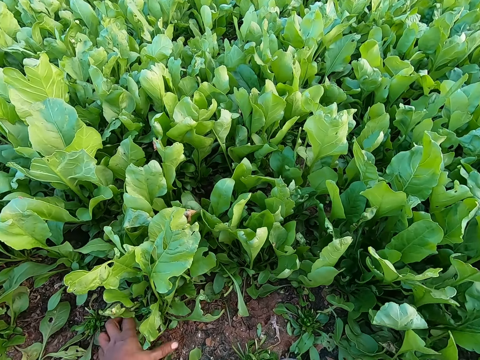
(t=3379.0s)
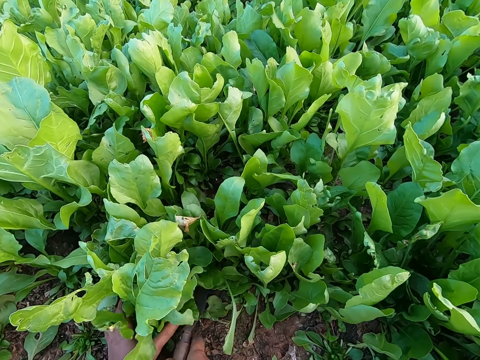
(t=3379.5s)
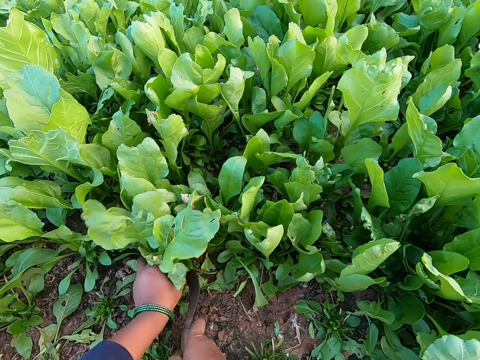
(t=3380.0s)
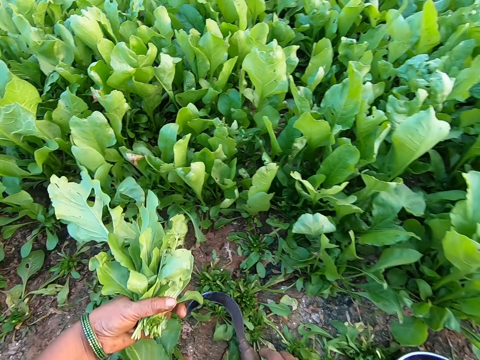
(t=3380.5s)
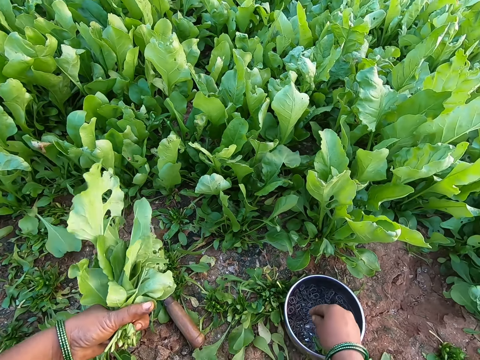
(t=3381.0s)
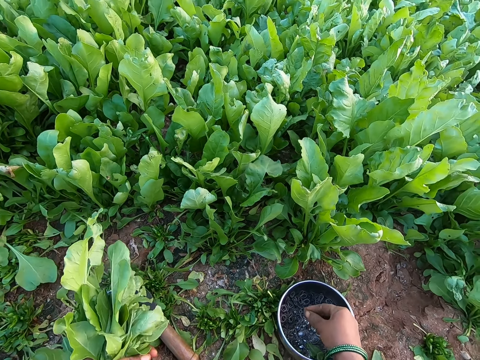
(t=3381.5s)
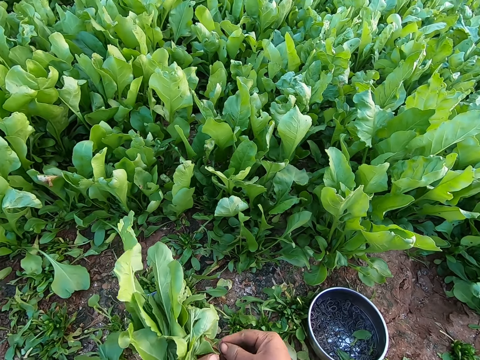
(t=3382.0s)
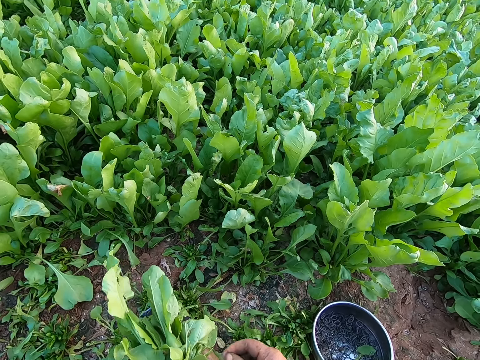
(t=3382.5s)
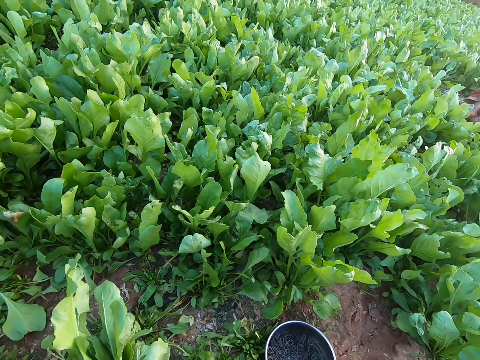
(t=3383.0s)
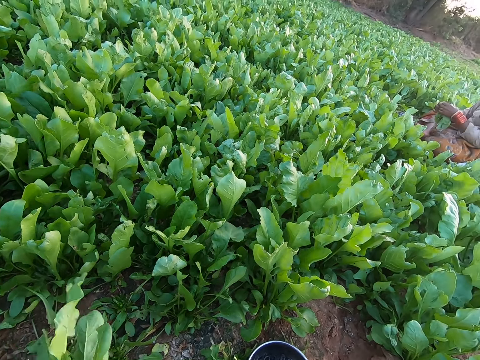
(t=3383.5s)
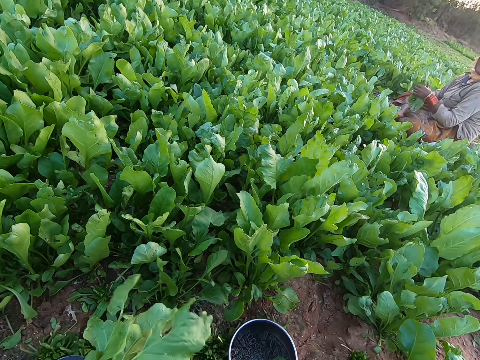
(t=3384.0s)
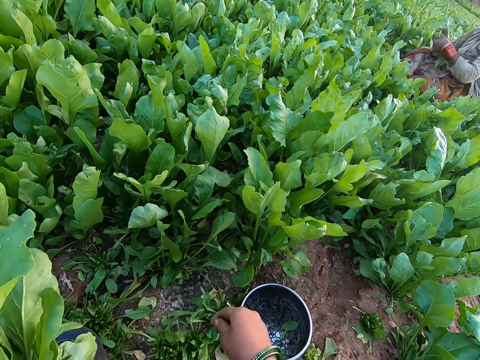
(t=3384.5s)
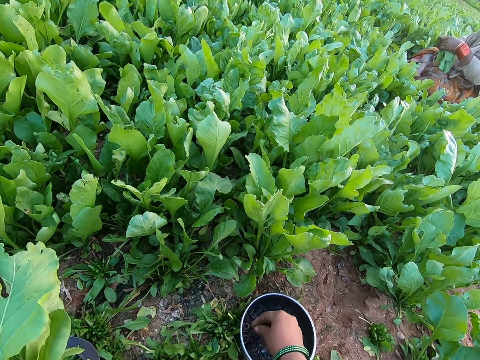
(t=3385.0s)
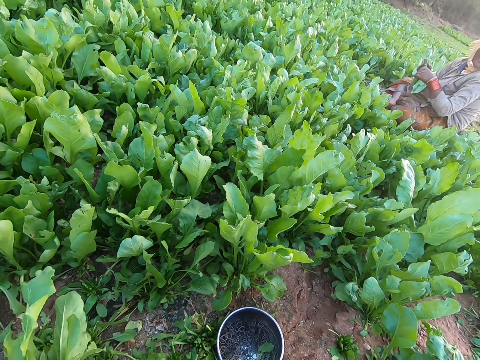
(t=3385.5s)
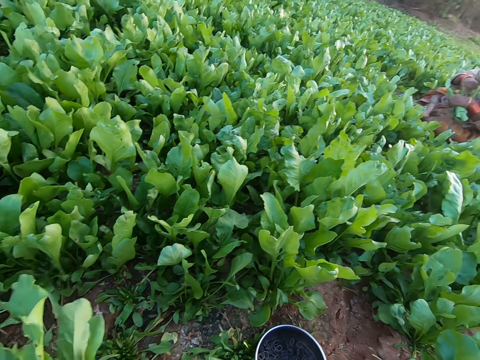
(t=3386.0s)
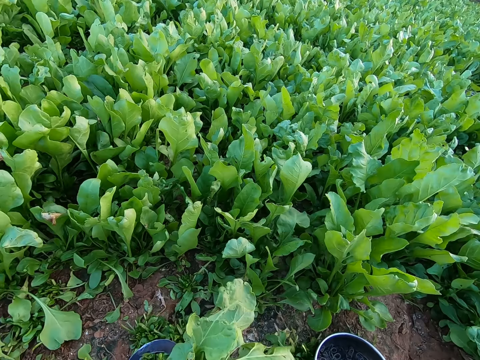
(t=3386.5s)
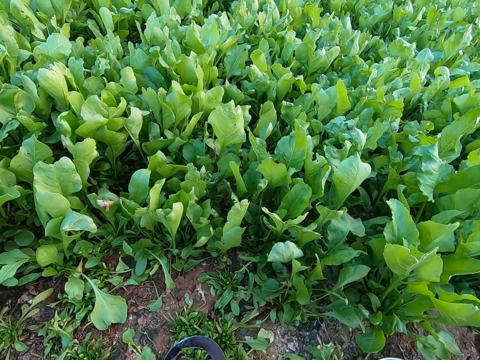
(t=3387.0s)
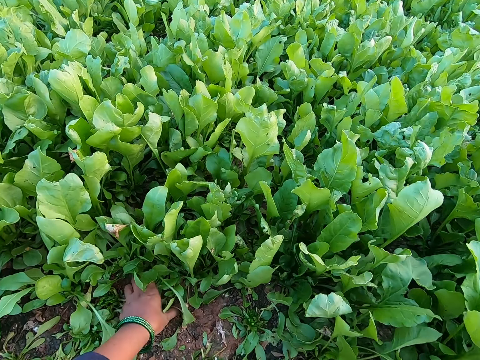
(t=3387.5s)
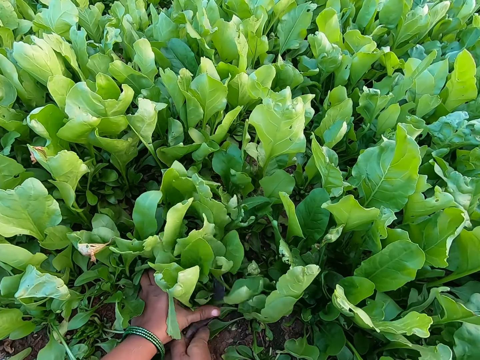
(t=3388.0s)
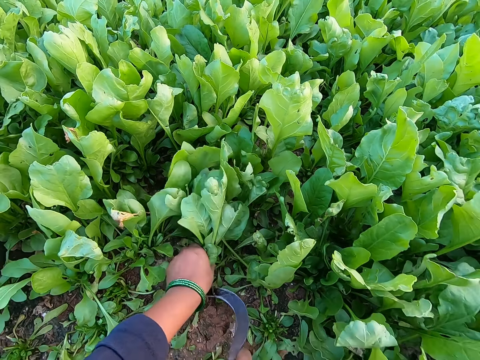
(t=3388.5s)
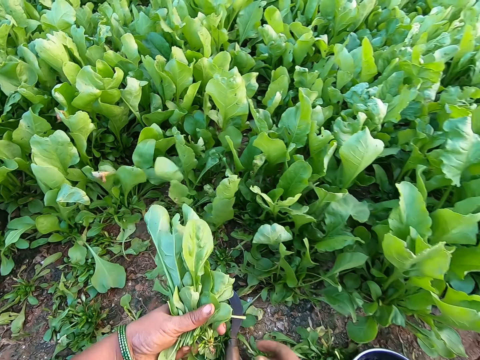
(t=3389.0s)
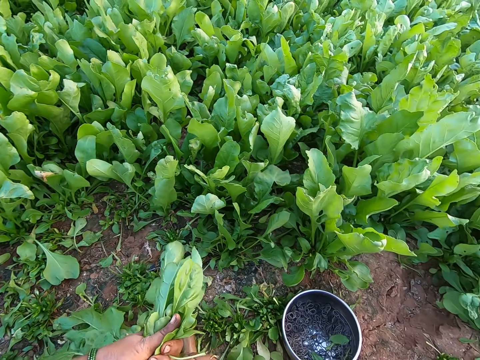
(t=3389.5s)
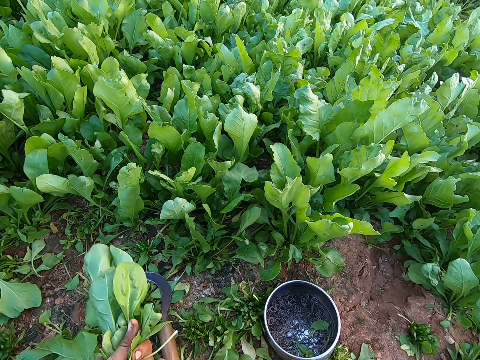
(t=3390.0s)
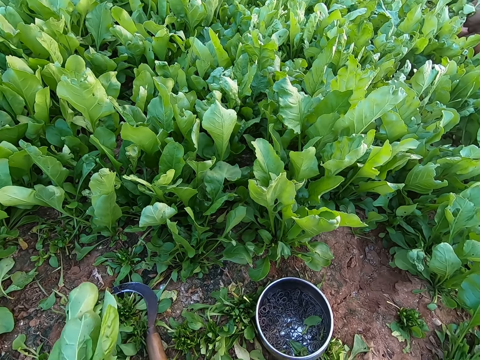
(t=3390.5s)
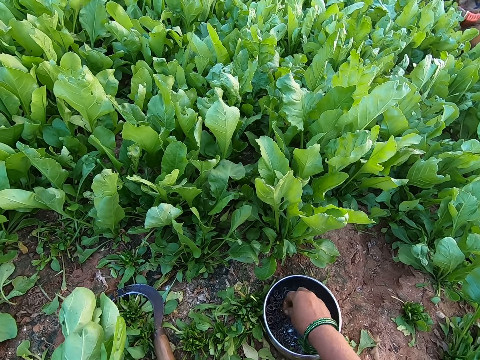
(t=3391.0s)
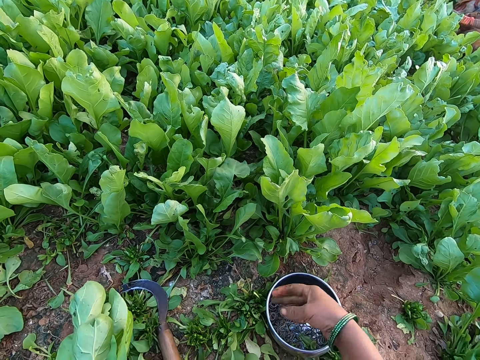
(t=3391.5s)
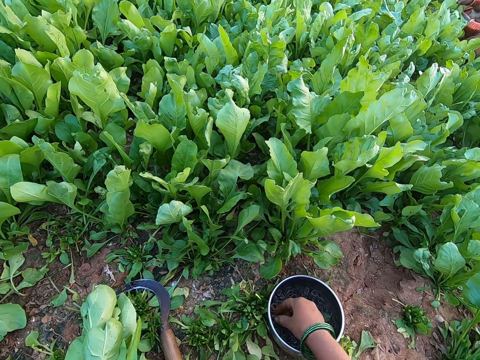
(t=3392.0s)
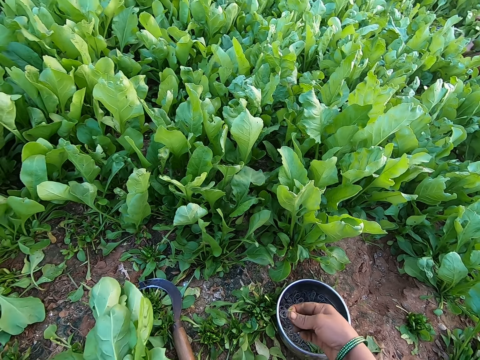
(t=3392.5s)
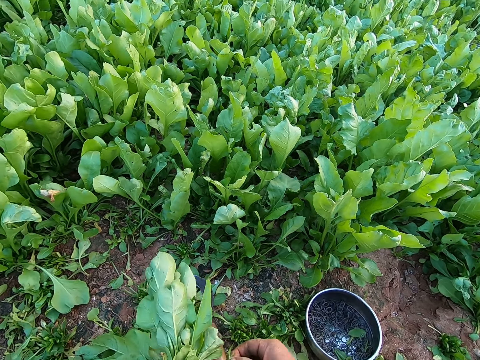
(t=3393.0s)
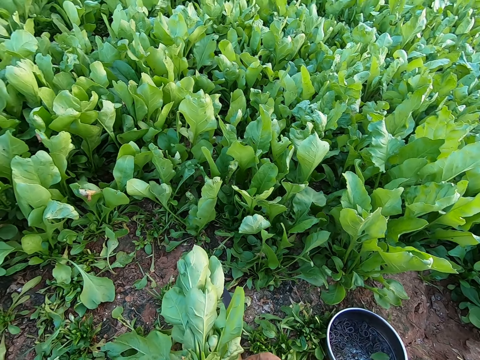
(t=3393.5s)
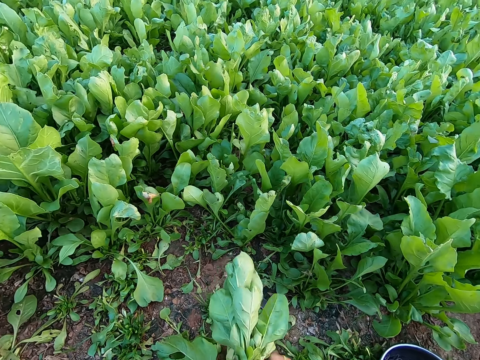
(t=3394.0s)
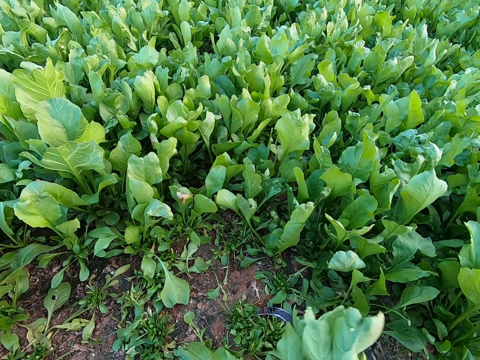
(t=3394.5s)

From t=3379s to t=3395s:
The camera wearer holds the leaves in her left hand. She cuts the leaves in her left hand with the slasher in her right hand. She drops the slasher in her right hand on the ground. She picks an elastic band from the bowl with her right hand. She holds the elastic band with her hands. The woman holds the leaves in her right hand. The camera wearer picks an elastic band from the bowl on the ground with her right hand. She ties the kales. She holds the leaves with her left hand. She cuts the leaves in her left hand with the slasher in her right hand. She cuts the leaves branch with her right hand. She picks an elastic band from the bowl on the ground with her right hand. She holds the elastic band in her hands. She throws the elastic band in her right hand into the bowl.

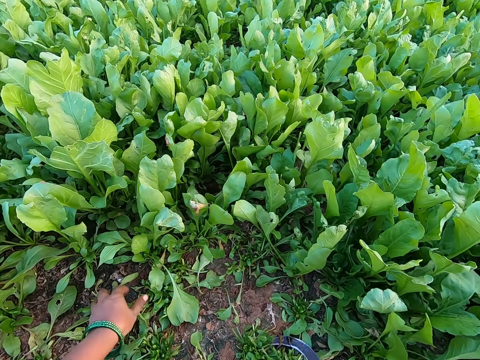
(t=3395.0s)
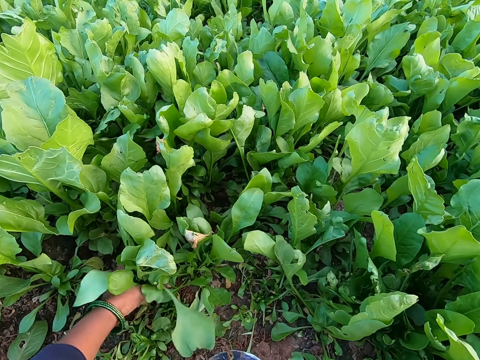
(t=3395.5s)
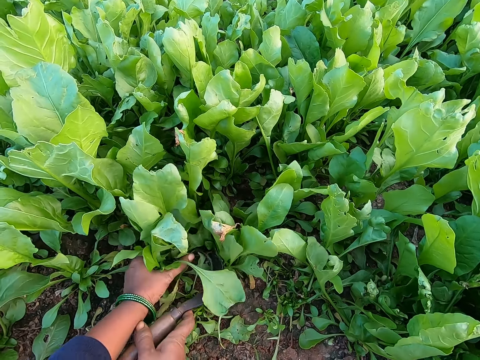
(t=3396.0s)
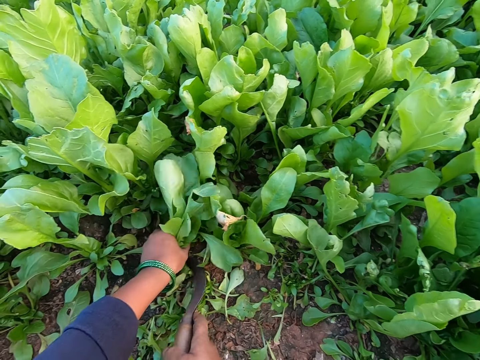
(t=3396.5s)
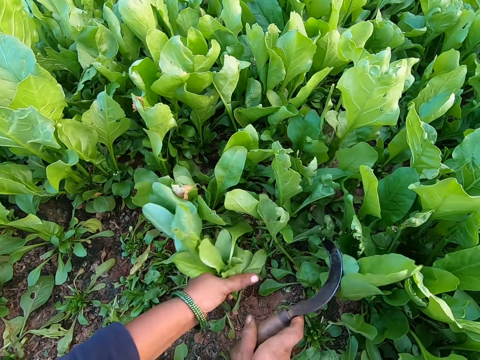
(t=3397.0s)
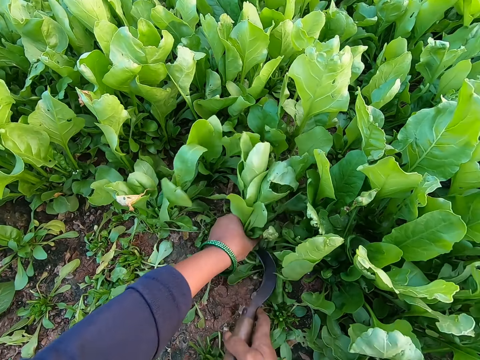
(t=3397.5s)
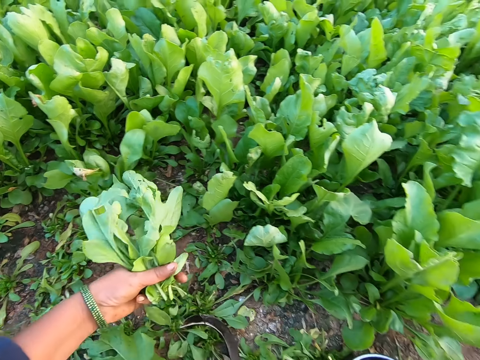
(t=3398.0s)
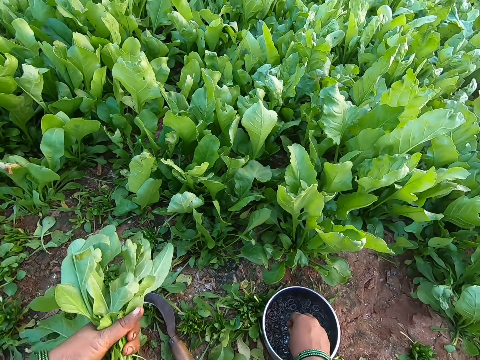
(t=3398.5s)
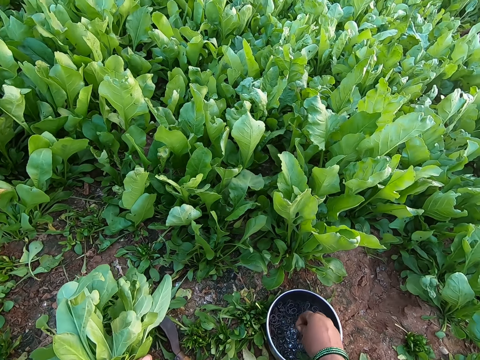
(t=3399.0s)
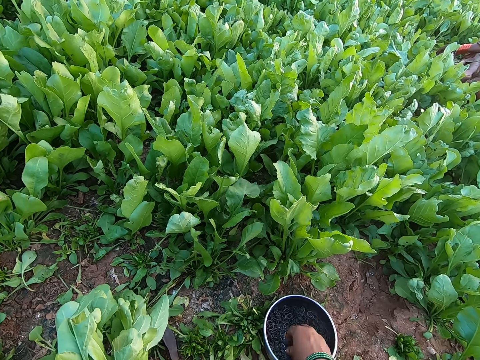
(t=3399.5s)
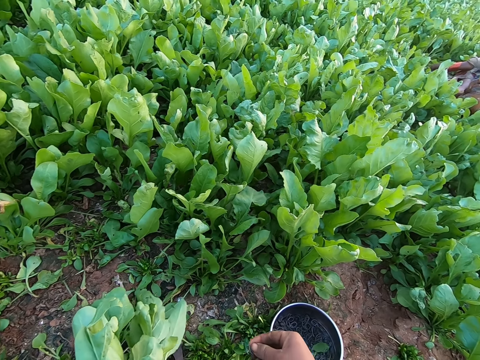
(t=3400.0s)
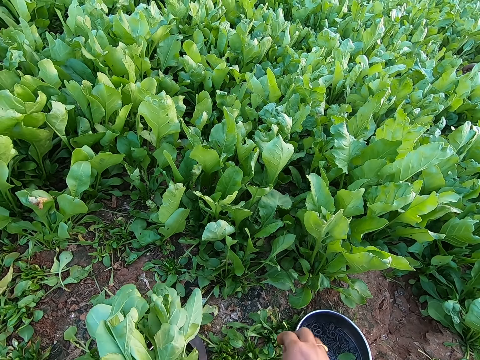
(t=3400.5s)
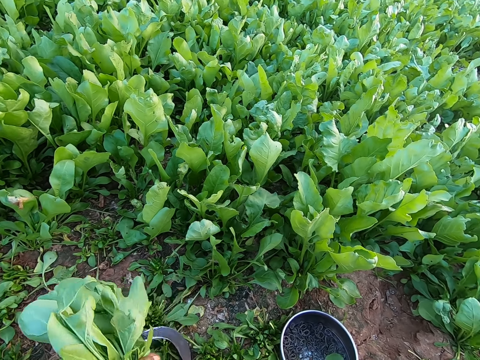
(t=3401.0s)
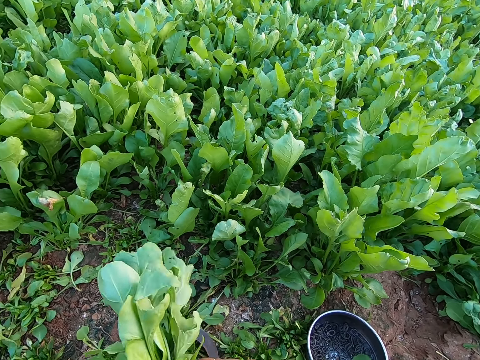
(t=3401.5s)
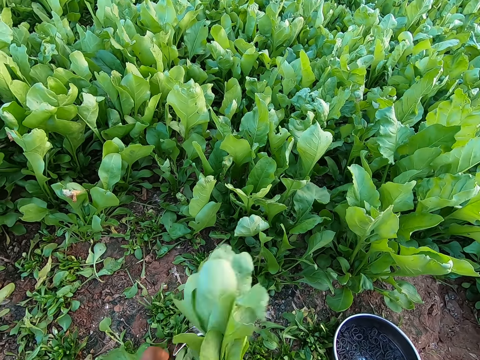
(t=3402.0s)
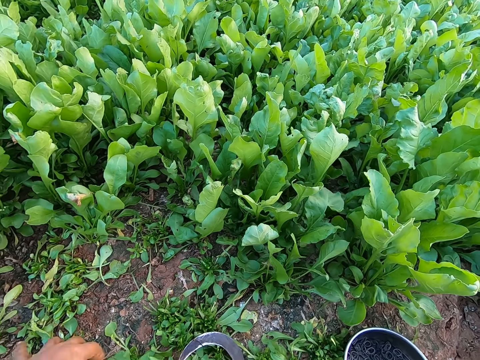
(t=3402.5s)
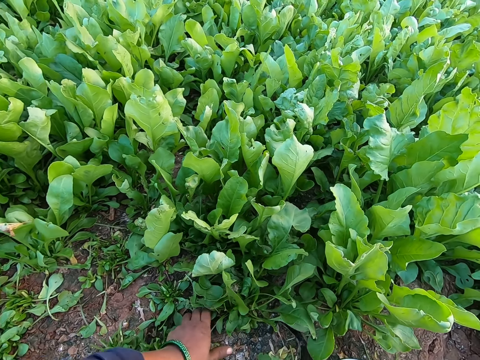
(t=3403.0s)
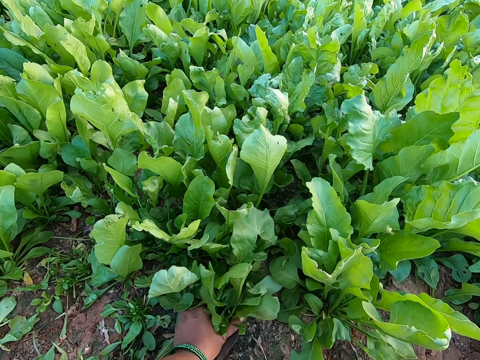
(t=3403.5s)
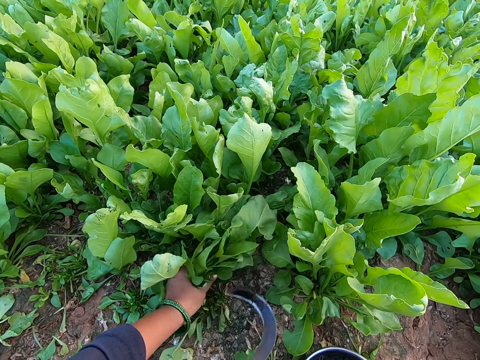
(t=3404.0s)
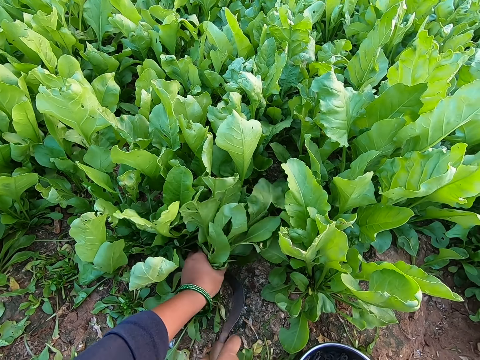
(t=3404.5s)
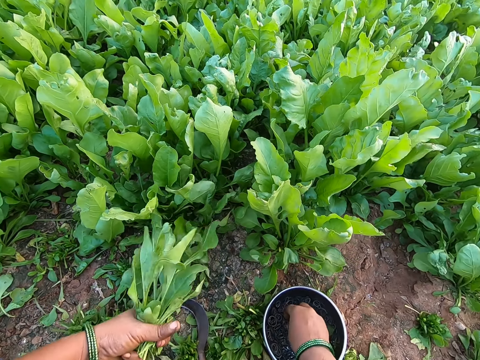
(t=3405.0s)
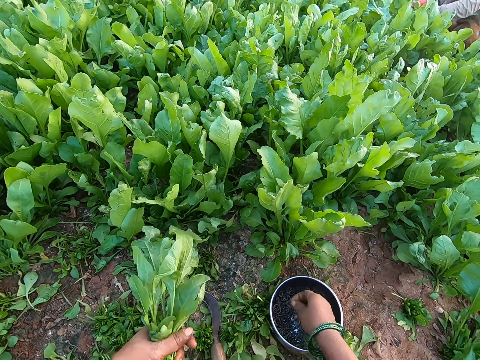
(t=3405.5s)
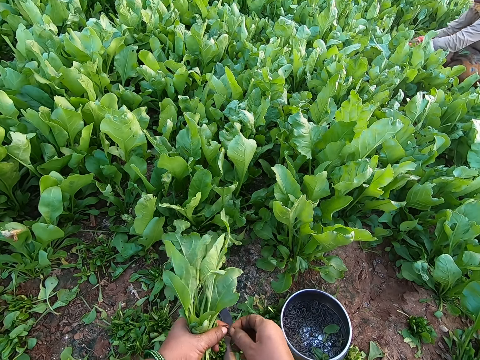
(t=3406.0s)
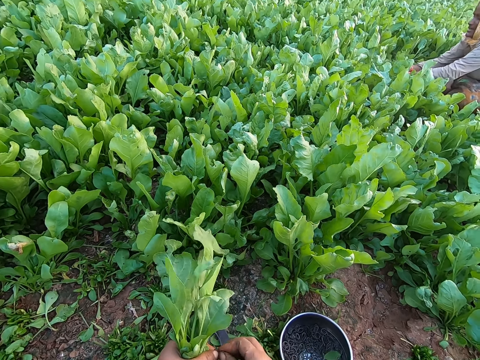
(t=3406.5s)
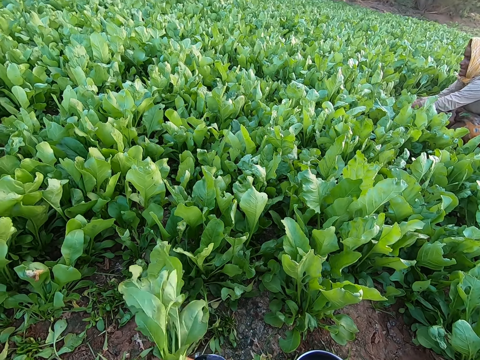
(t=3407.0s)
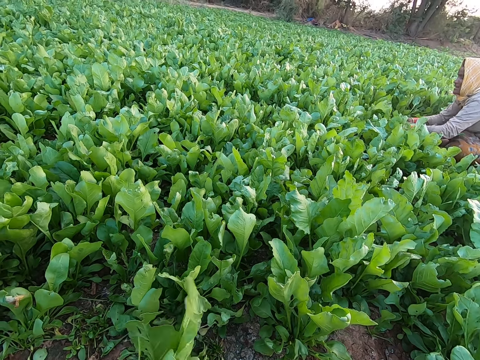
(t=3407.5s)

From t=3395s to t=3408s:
The camera wearer holds the leaves in her left hand. She cuts the leaves in her left hand with the slasher in her right hand. She picks an elastic band from the bowl with her right hand. She holds the elastic band in her hands. She ties the leaves with the elastic band in her right hand. She holds the leaves with her left hand. She cuts the leaves in her left hand with the slasher in her right hand. She picks an elastic band with her right hand. The woman pulls out the leaves with her hands. The camera wearer holds the elastic band in her hands.
